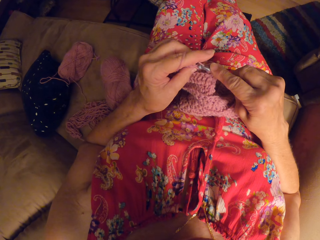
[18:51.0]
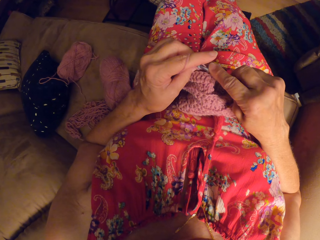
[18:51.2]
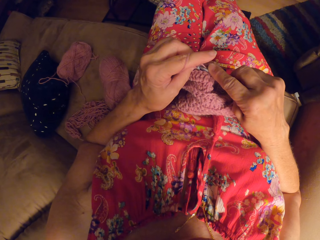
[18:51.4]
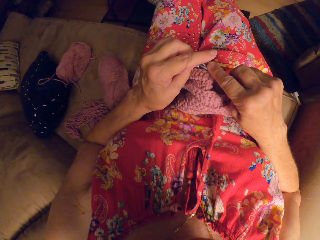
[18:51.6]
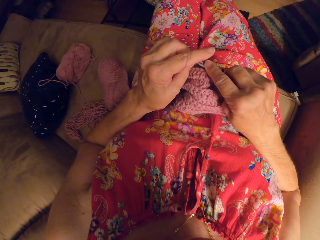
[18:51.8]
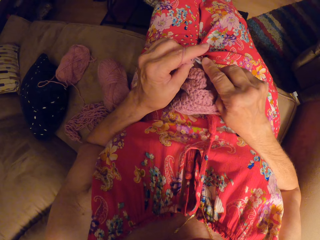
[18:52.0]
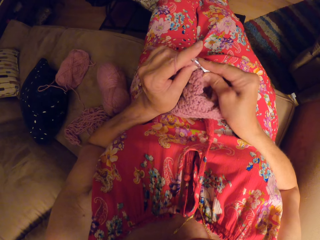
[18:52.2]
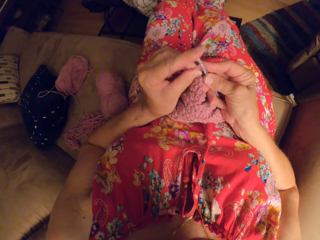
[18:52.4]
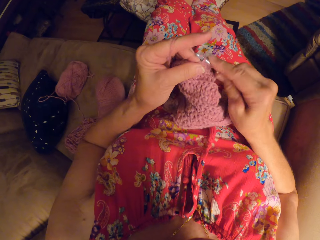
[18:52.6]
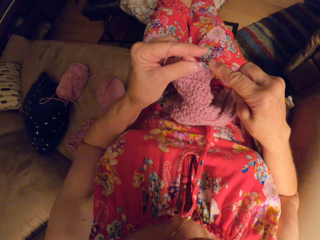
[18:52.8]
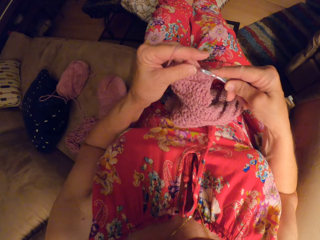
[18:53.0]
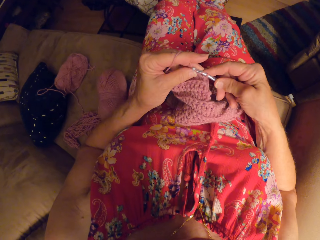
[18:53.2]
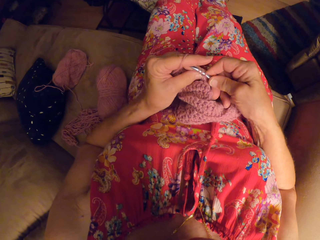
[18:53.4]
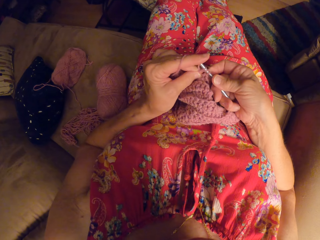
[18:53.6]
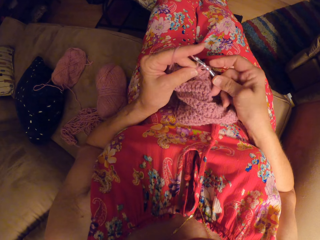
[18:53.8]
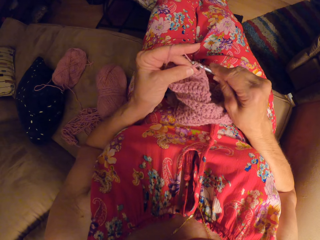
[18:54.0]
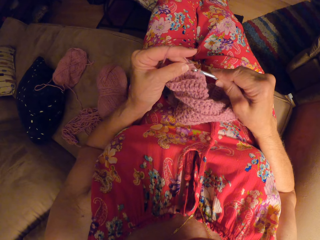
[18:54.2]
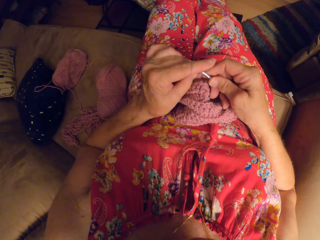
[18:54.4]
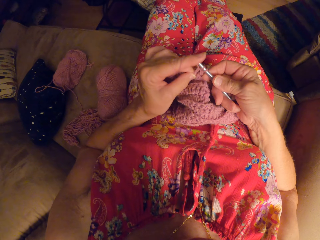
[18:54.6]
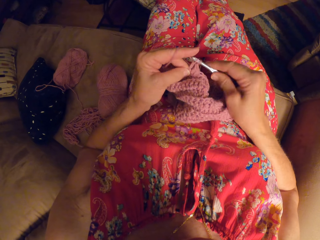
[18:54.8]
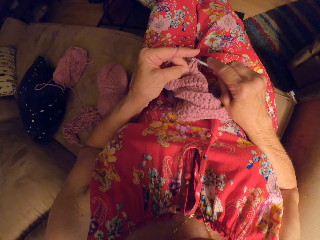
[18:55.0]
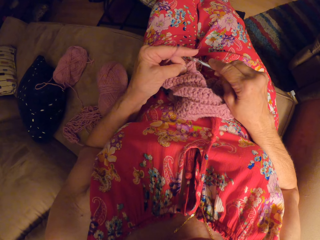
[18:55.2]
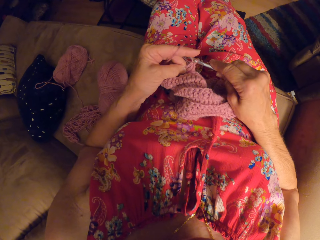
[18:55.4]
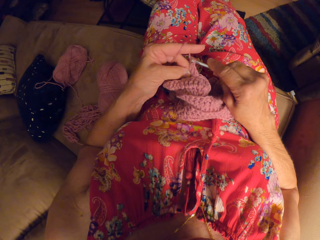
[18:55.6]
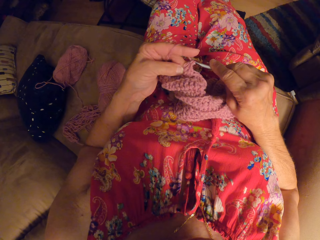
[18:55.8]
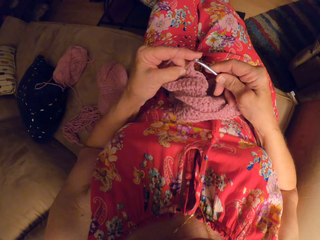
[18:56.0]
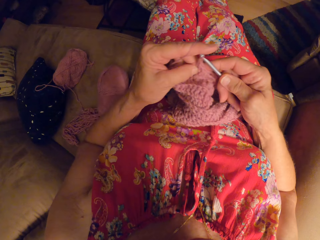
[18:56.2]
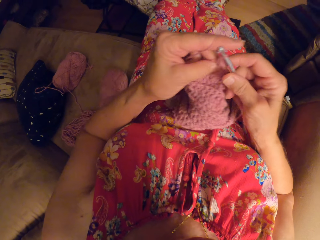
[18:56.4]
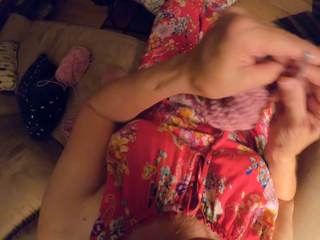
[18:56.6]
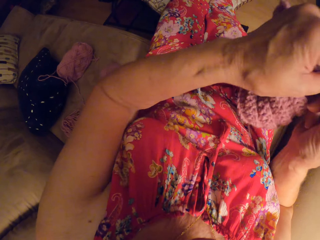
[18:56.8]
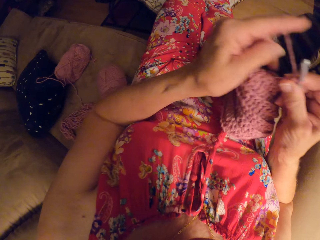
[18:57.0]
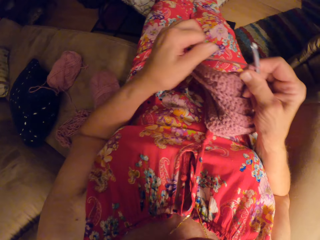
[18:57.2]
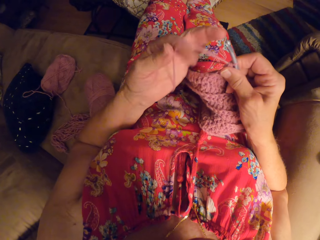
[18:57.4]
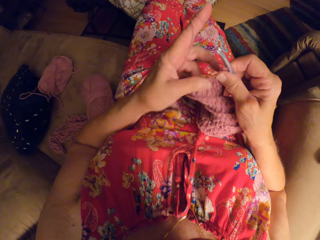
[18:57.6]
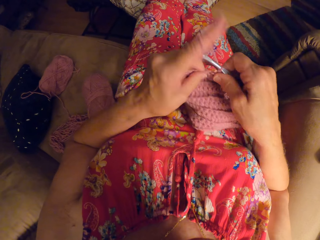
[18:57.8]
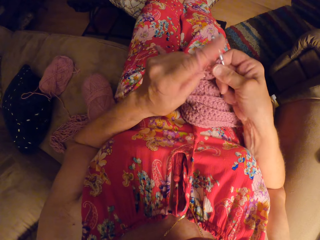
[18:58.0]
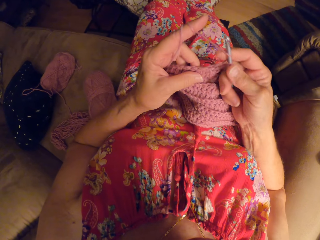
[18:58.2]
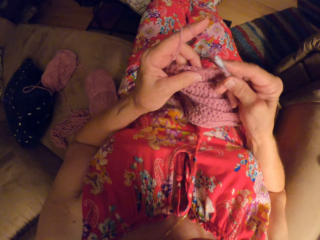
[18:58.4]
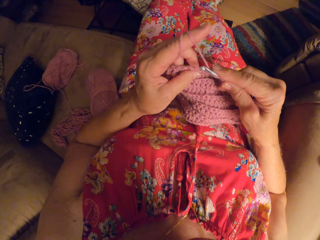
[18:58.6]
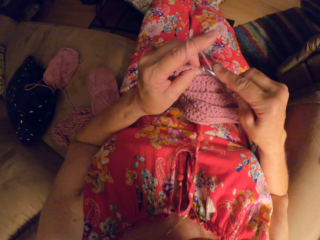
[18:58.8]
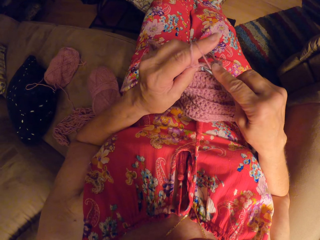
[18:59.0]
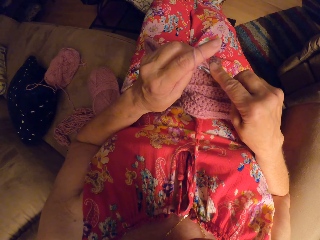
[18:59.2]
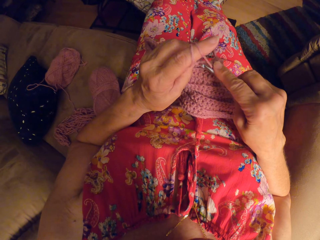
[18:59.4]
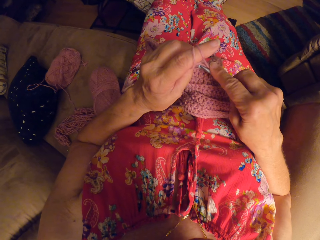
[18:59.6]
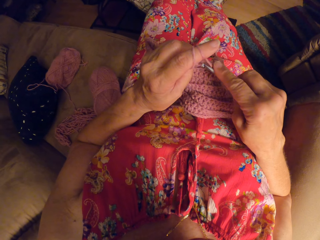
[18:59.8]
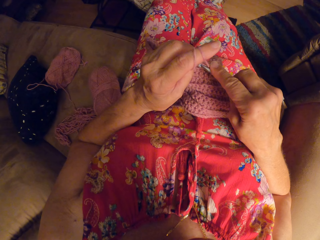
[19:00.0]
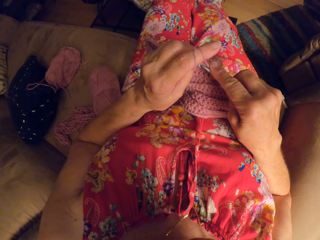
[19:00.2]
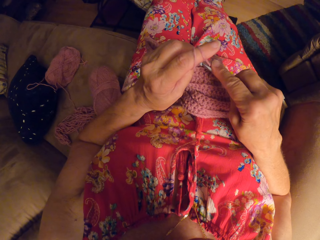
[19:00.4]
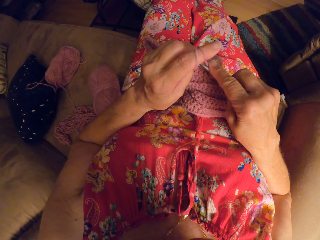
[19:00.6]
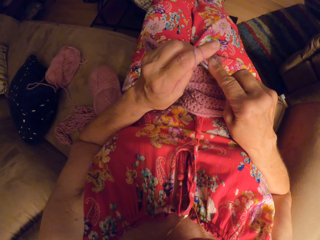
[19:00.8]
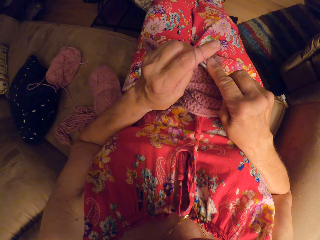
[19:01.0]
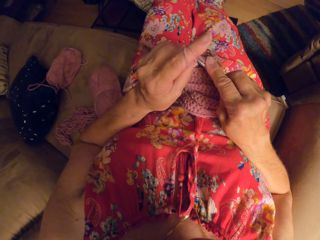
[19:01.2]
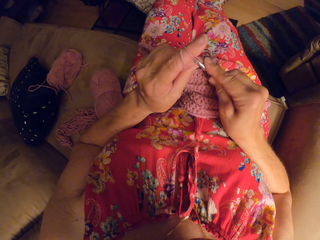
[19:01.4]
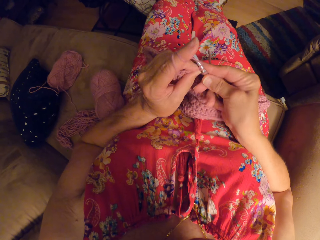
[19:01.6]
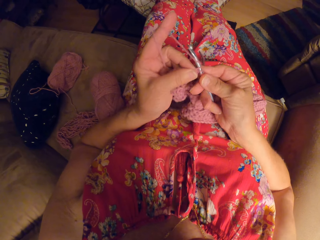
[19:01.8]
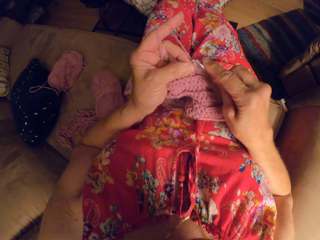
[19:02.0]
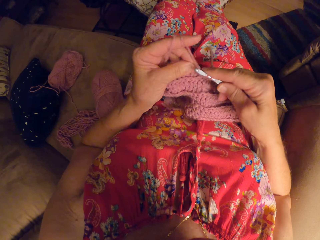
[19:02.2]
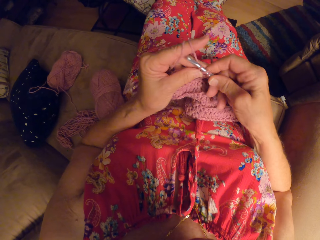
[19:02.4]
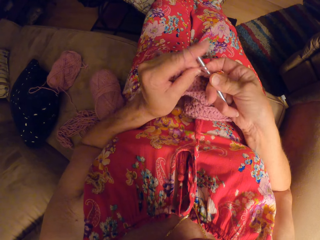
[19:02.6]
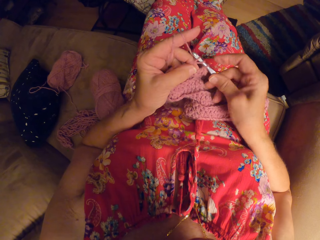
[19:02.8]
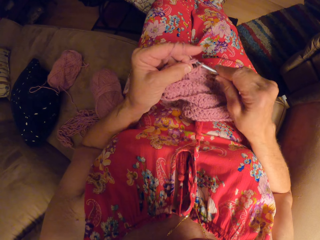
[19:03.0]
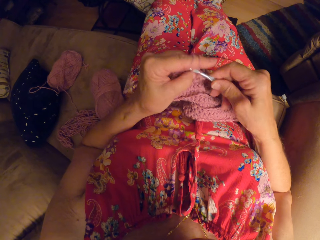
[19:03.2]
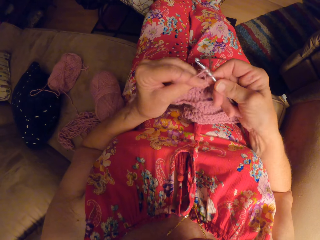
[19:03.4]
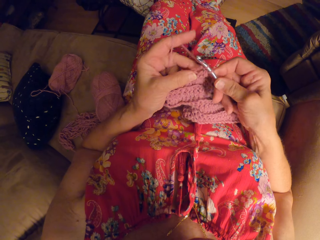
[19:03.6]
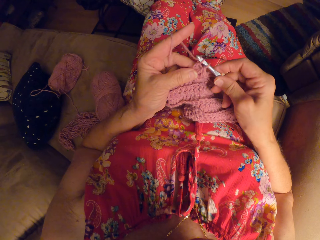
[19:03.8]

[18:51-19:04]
The camera wearer knits a fabric. She lifts her left arm up. She moves down her left arm. She rolls the knitting wool on the left finger. She knits the fabric.

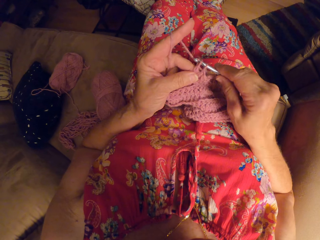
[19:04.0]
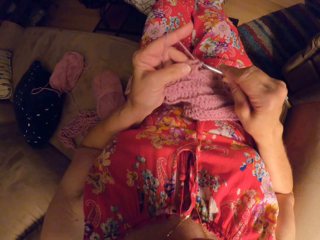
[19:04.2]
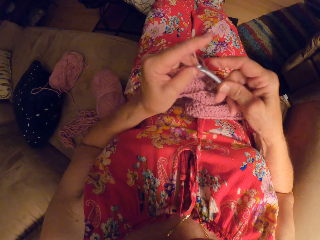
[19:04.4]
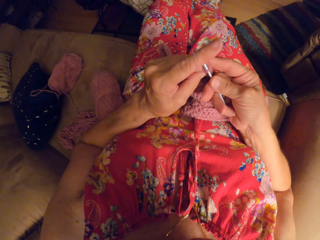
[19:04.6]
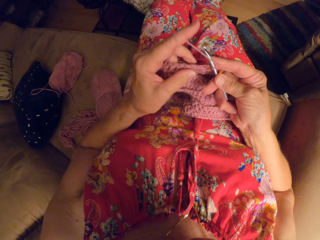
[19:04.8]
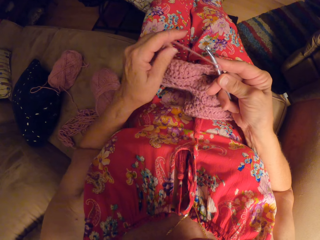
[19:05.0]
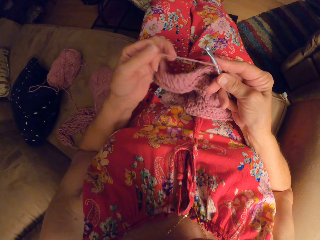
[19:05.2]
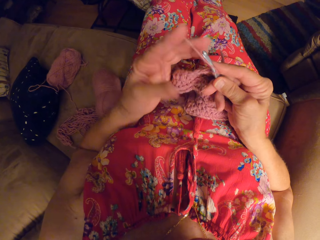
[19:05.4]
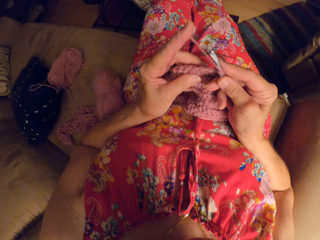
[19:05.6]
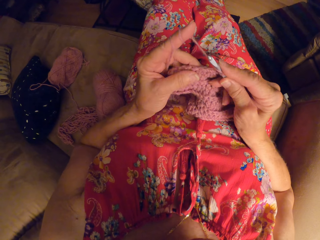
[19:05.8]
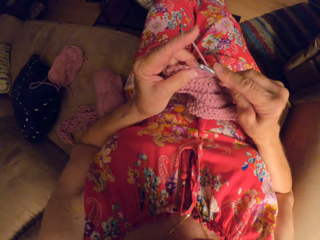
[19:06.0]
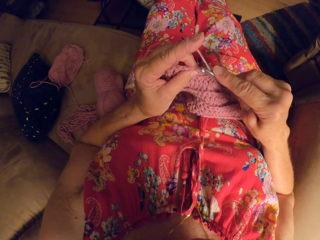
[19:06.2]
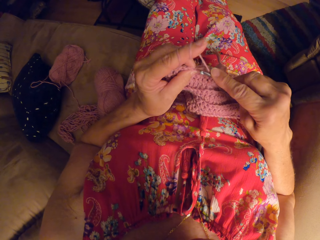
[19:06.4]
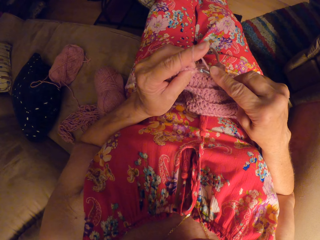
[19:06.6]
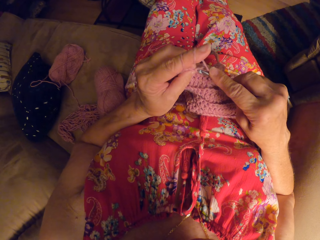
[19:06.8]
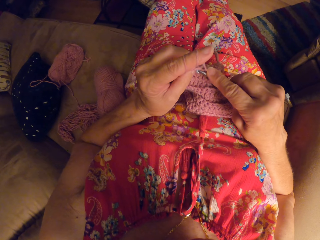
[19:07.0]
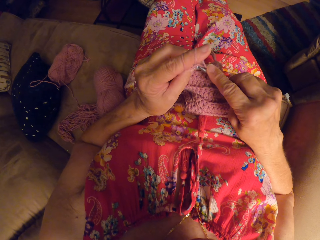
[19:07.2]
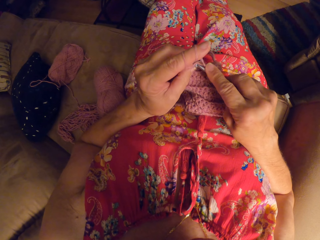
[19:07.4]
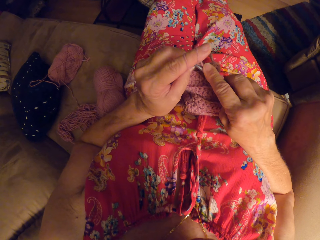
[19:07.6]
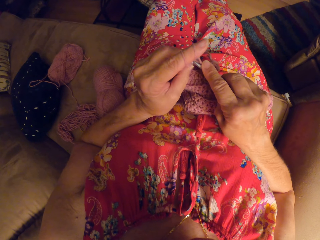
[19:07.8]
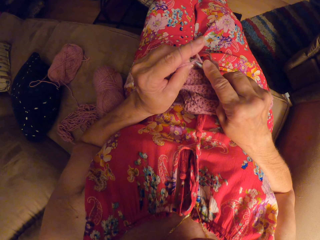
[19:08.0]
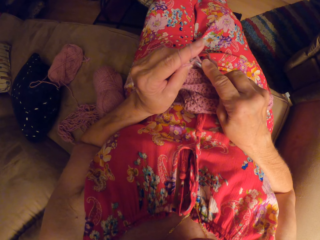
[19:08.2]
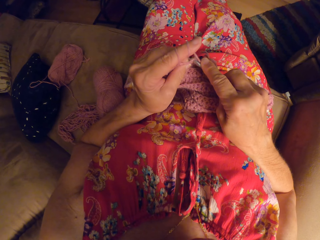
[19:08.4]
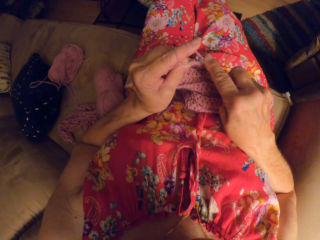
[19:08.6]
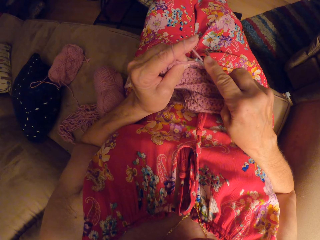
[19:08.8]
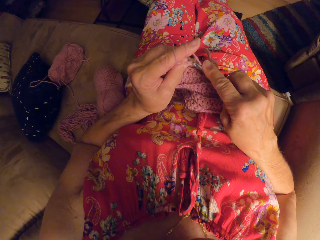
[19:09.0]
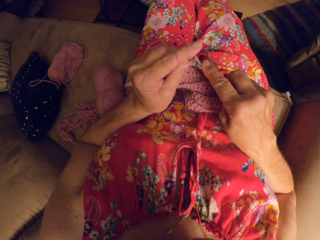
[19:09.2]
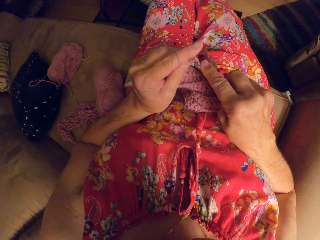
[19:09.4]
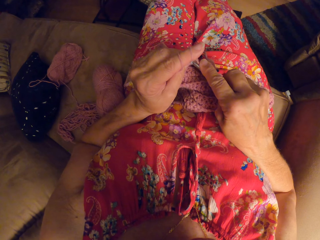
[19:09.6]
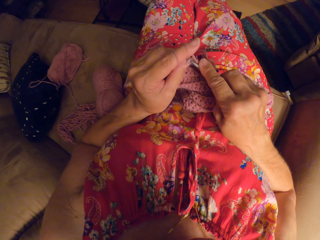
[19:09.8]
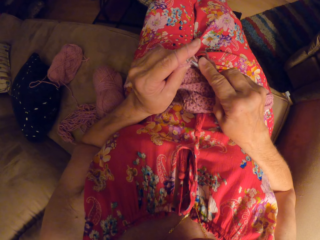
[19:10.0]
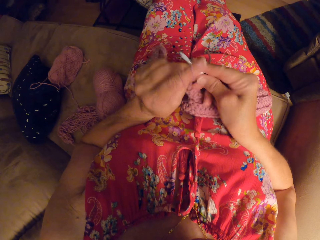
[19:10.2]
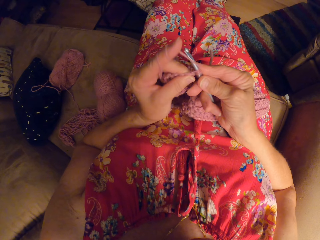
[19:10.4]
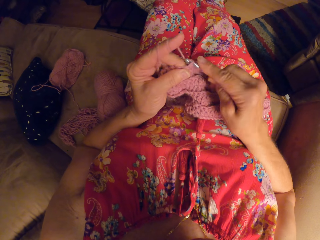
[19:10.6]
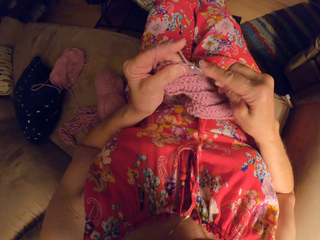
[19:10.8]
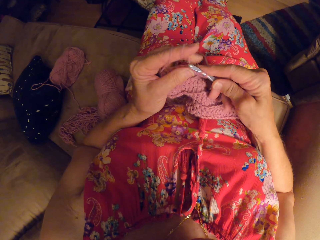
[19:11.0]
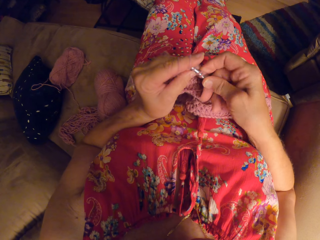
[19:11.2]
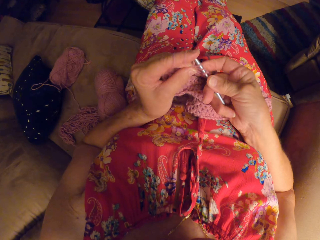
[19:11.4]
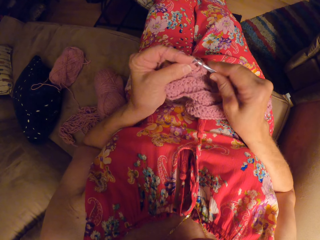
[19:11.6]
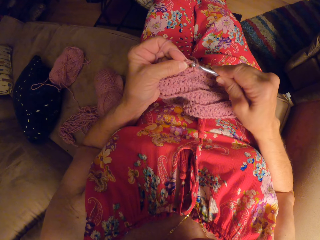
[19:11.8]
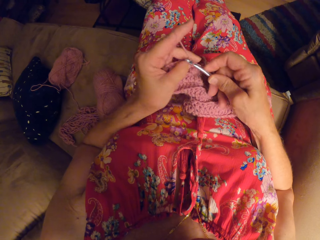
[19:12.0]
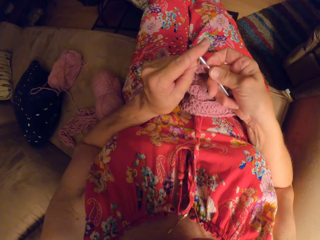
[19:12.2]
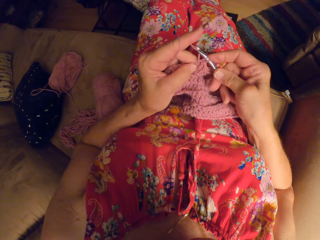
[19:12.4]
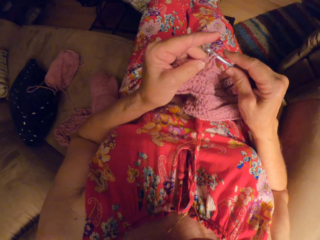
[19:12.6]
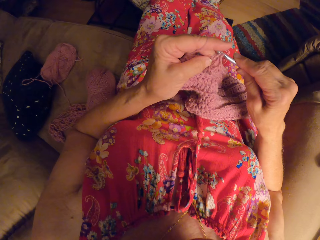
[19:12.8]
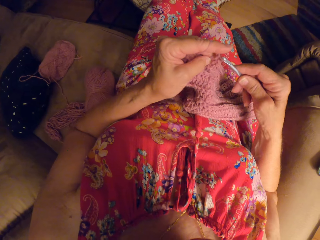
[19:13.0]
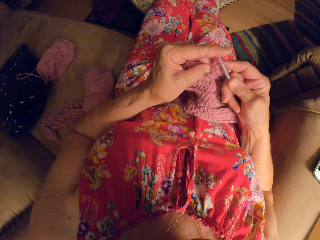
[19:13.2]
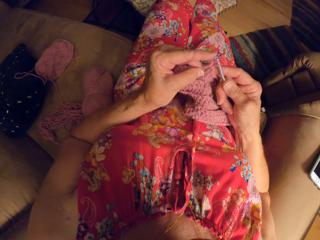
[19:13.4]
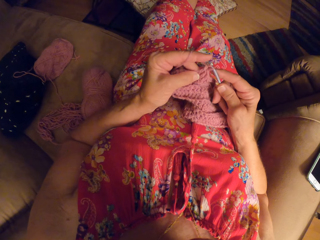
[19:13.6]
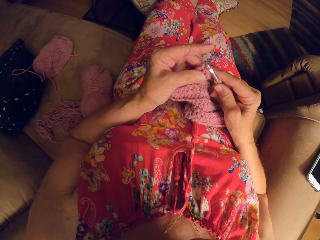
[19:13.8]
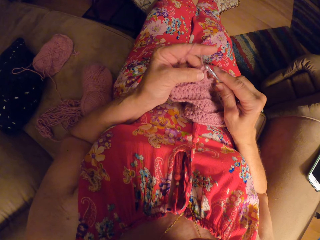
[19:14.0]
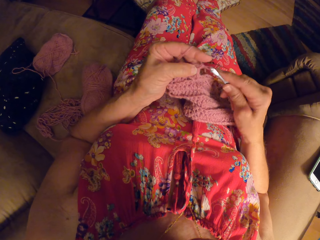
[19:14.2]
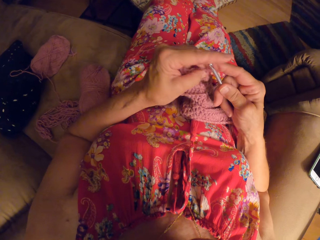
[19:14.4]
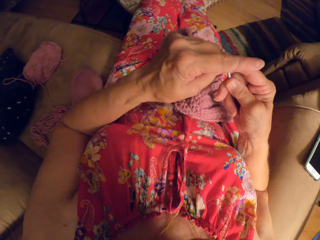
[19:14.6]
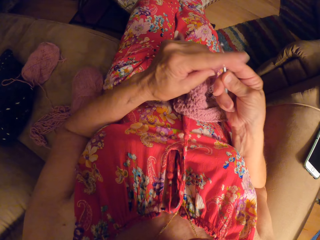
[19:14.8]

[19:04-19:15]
The camera wearer knits a fabric. They knit the fabric again.
